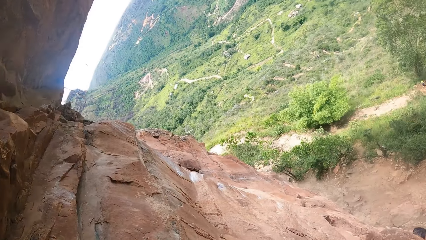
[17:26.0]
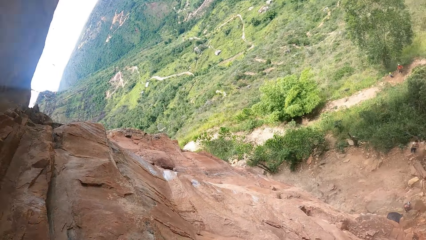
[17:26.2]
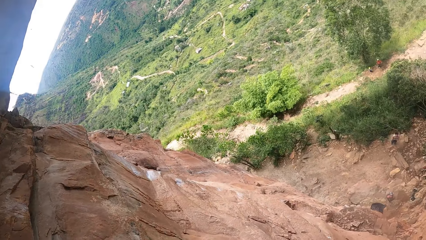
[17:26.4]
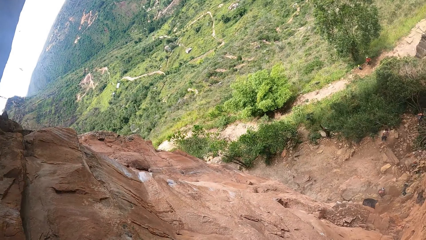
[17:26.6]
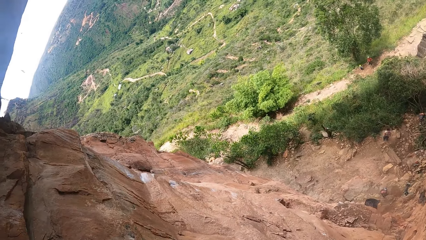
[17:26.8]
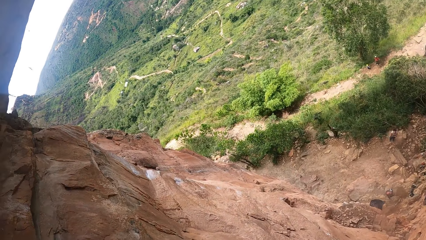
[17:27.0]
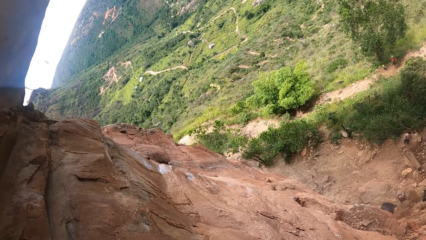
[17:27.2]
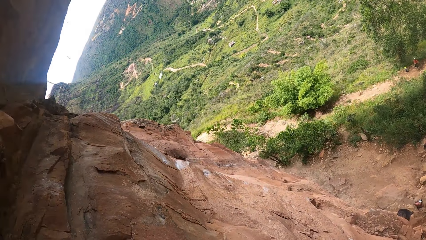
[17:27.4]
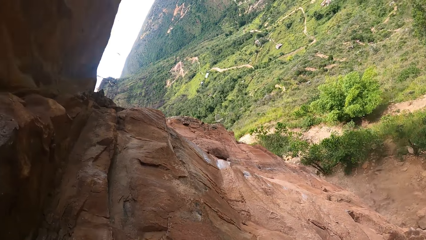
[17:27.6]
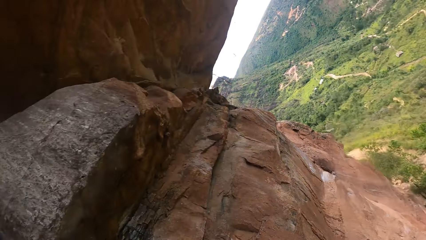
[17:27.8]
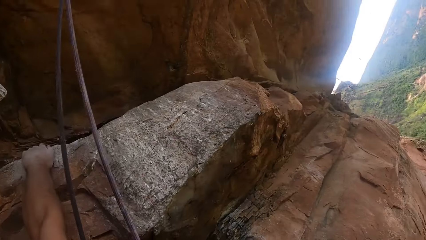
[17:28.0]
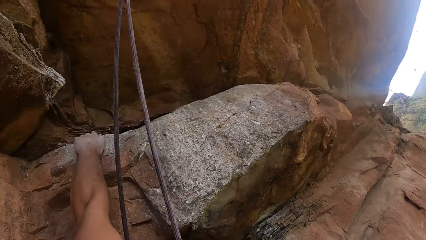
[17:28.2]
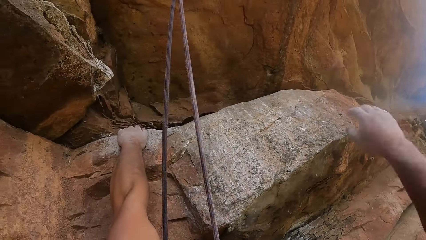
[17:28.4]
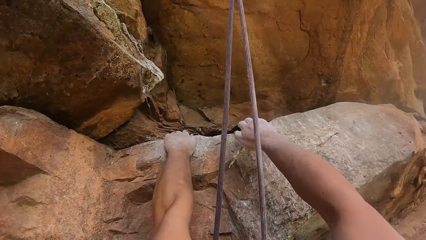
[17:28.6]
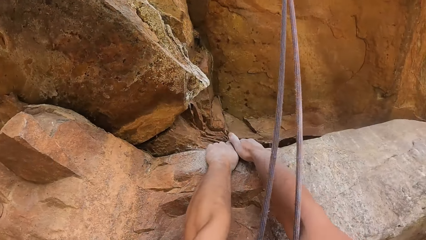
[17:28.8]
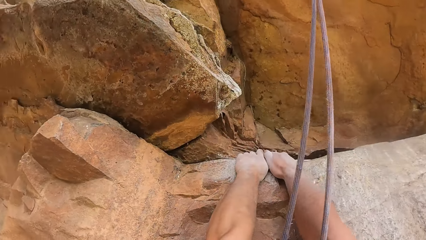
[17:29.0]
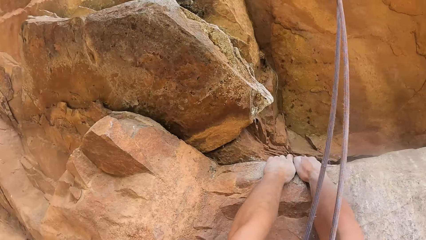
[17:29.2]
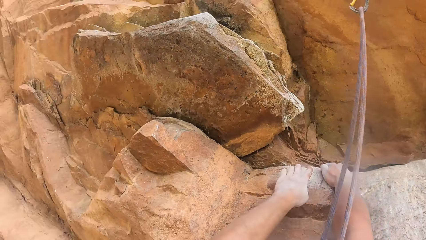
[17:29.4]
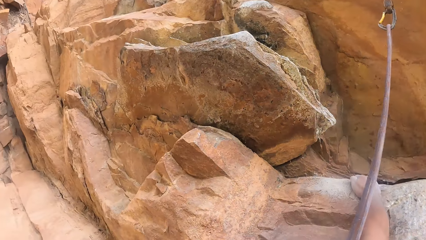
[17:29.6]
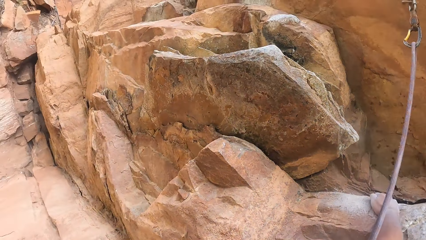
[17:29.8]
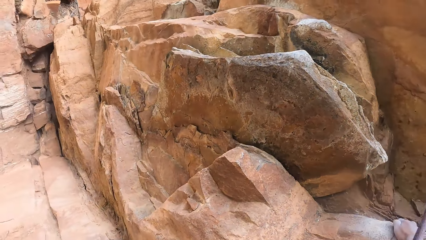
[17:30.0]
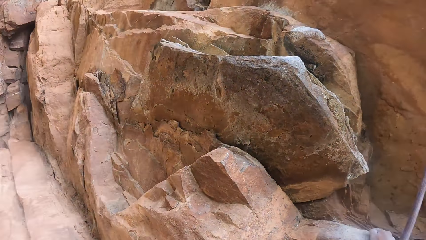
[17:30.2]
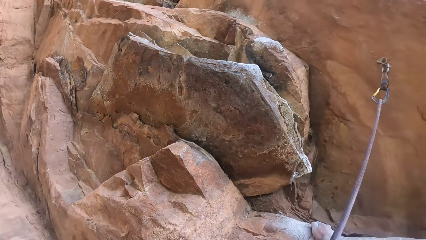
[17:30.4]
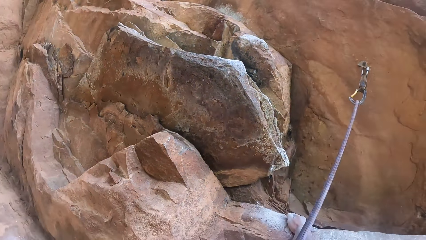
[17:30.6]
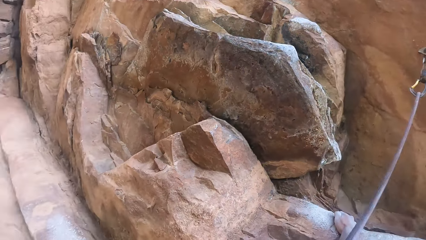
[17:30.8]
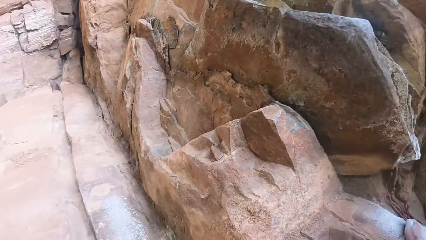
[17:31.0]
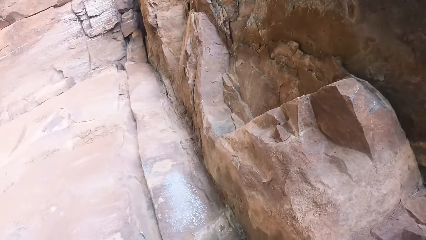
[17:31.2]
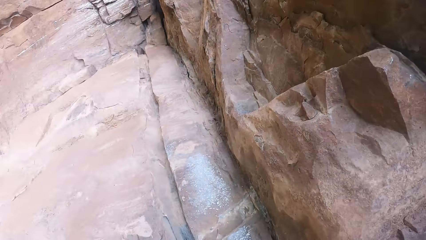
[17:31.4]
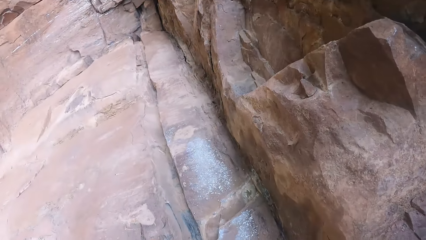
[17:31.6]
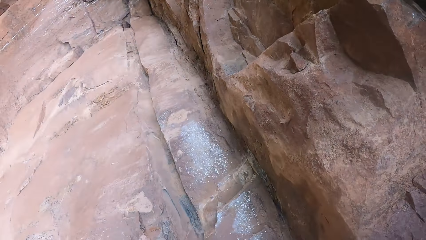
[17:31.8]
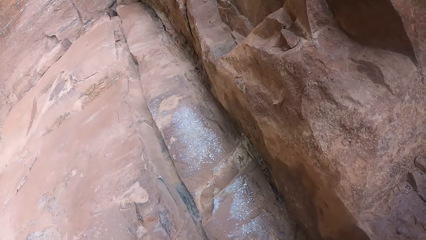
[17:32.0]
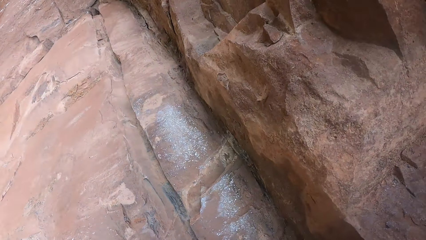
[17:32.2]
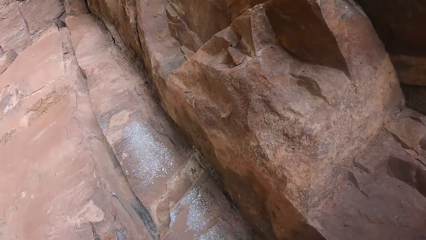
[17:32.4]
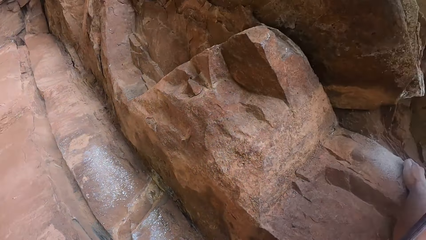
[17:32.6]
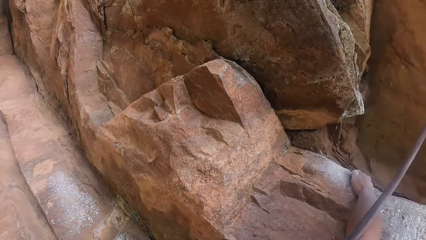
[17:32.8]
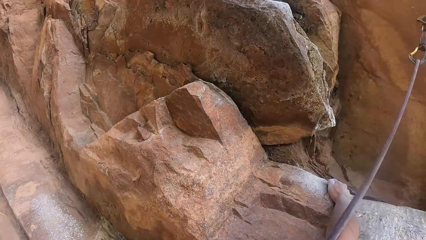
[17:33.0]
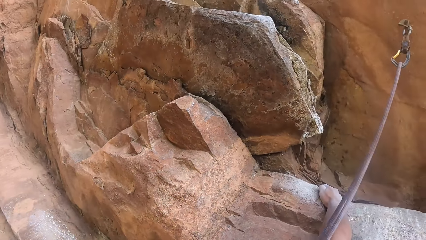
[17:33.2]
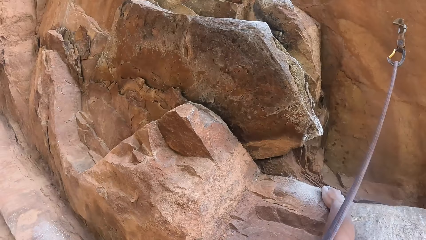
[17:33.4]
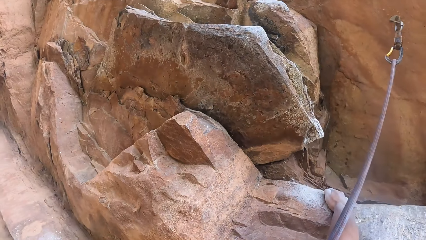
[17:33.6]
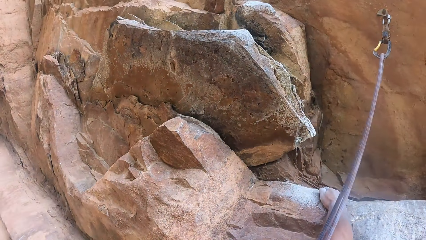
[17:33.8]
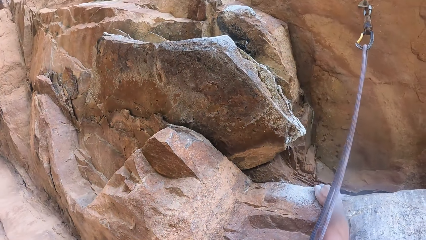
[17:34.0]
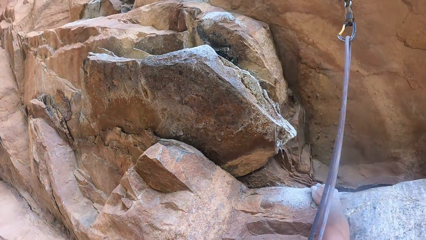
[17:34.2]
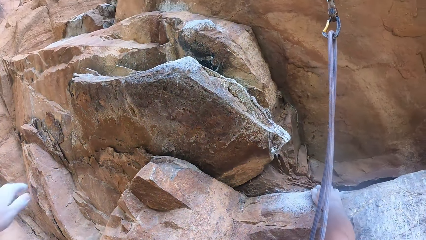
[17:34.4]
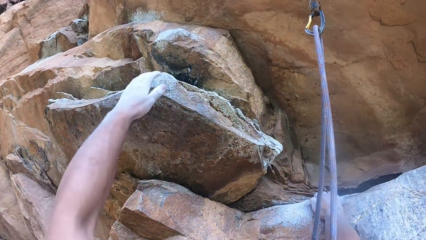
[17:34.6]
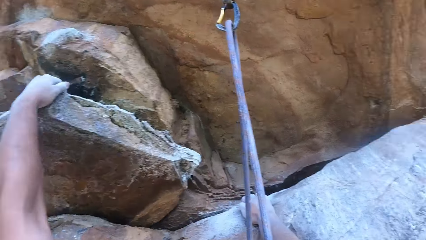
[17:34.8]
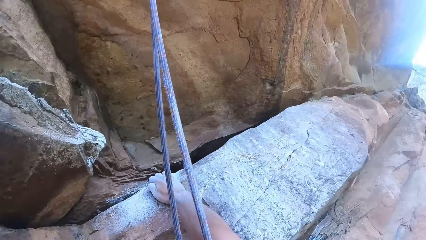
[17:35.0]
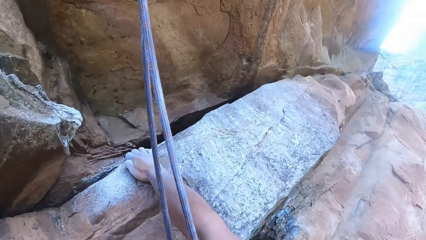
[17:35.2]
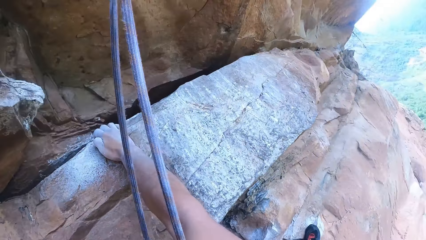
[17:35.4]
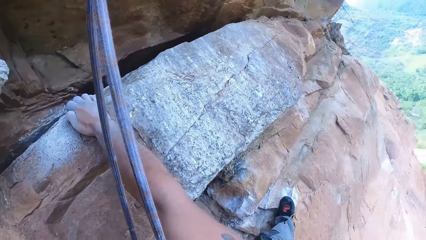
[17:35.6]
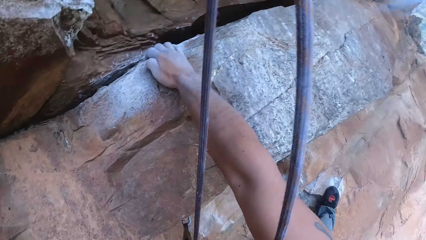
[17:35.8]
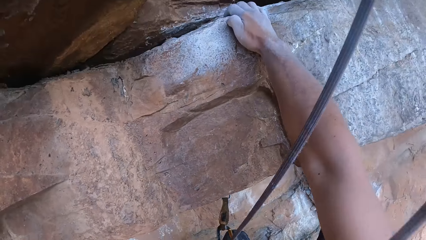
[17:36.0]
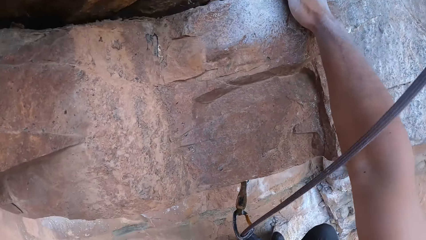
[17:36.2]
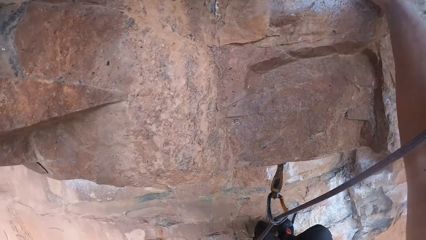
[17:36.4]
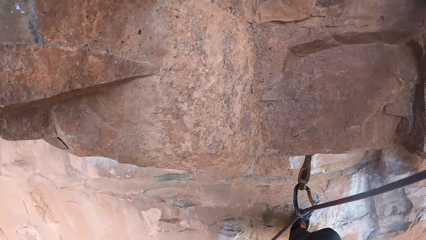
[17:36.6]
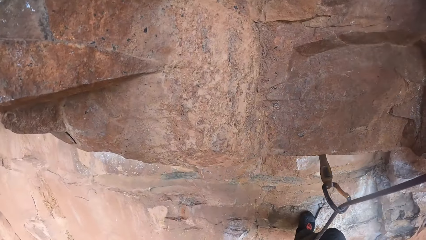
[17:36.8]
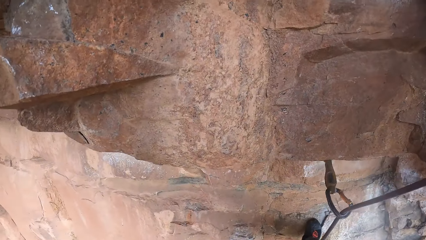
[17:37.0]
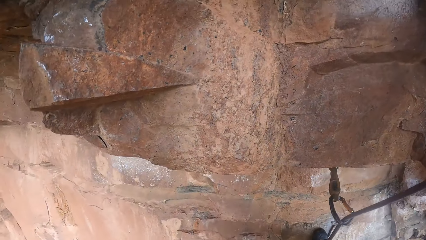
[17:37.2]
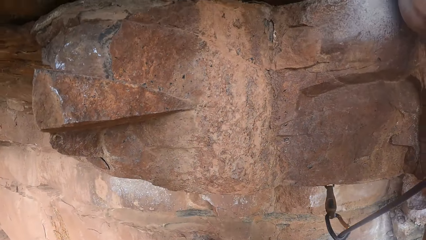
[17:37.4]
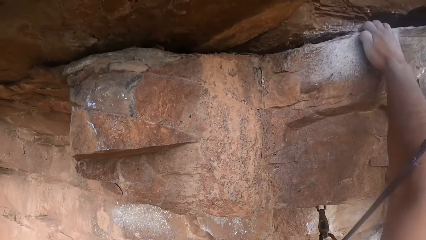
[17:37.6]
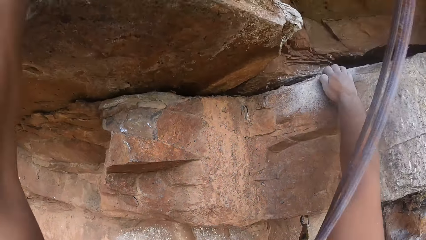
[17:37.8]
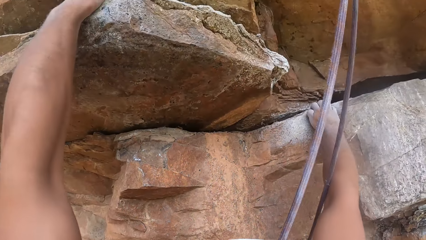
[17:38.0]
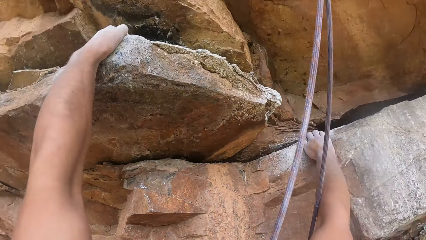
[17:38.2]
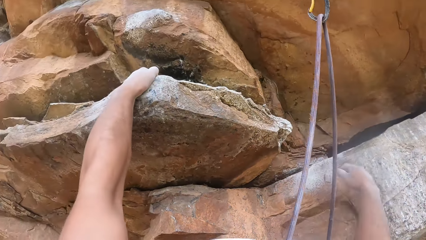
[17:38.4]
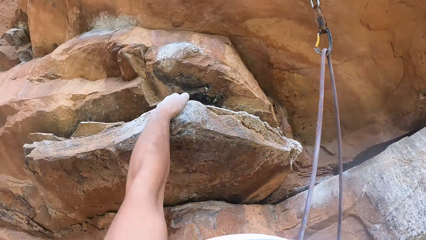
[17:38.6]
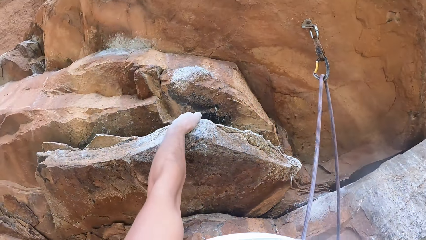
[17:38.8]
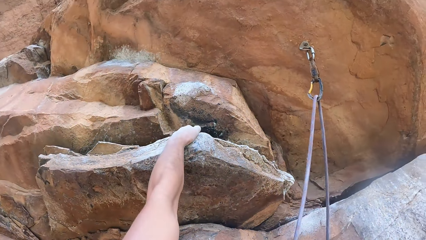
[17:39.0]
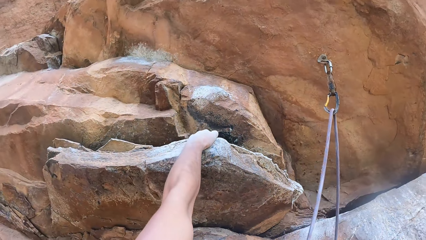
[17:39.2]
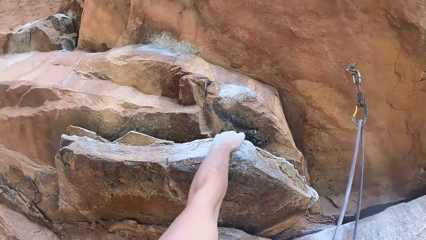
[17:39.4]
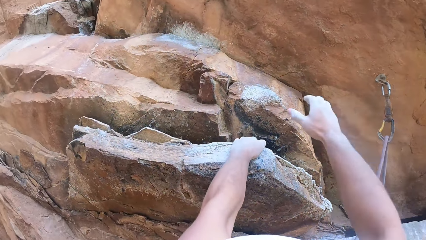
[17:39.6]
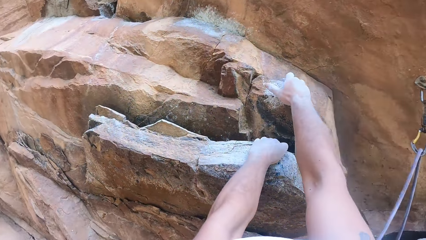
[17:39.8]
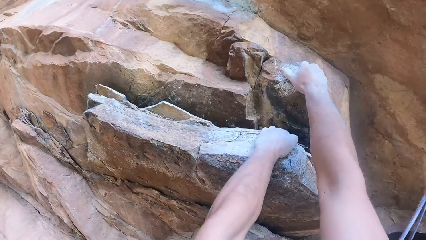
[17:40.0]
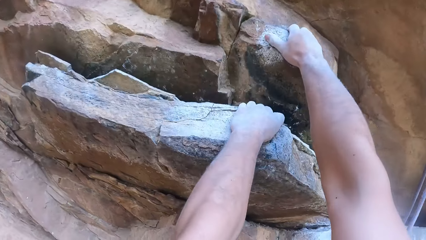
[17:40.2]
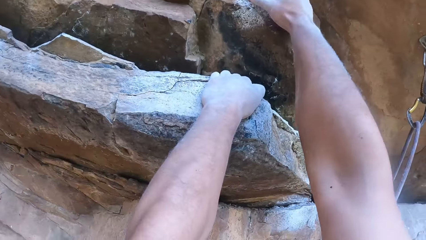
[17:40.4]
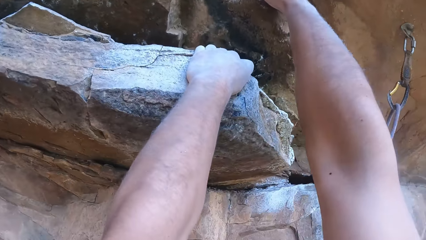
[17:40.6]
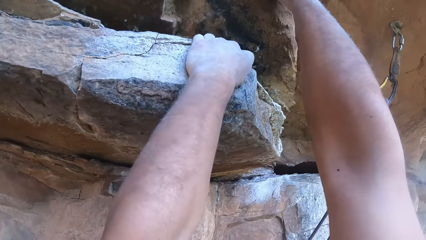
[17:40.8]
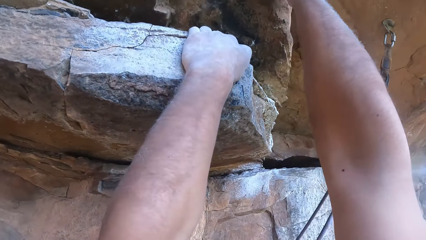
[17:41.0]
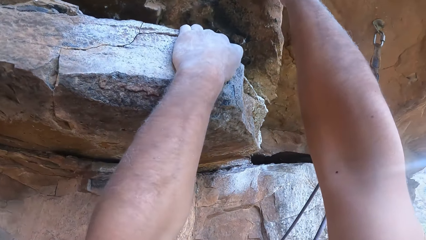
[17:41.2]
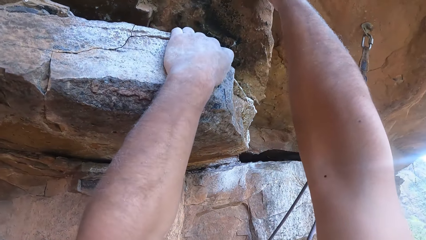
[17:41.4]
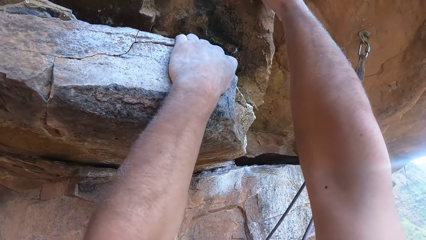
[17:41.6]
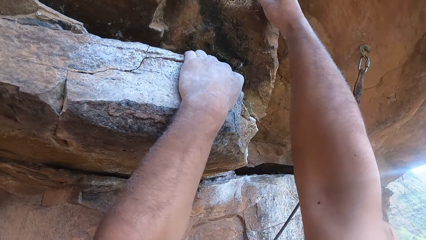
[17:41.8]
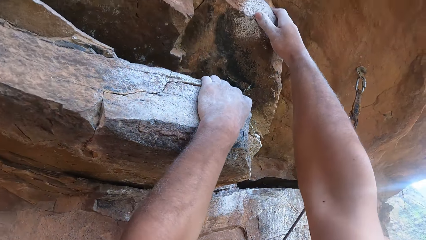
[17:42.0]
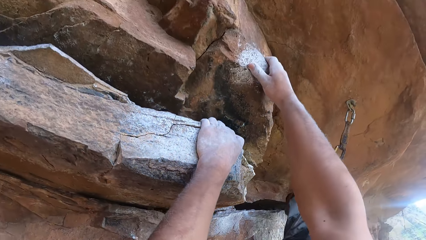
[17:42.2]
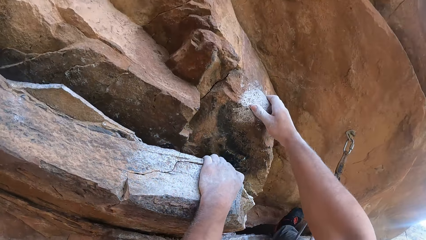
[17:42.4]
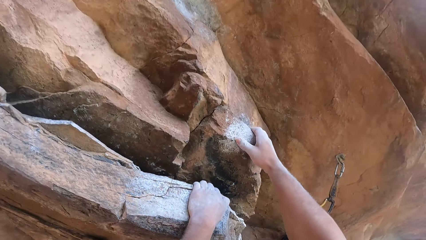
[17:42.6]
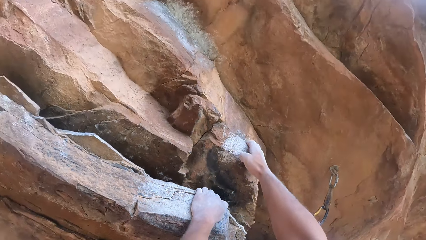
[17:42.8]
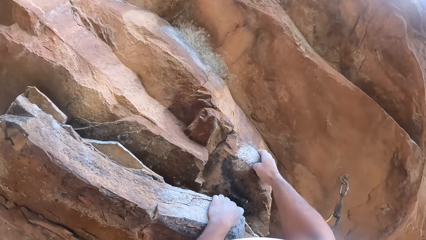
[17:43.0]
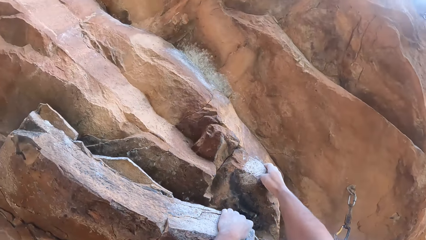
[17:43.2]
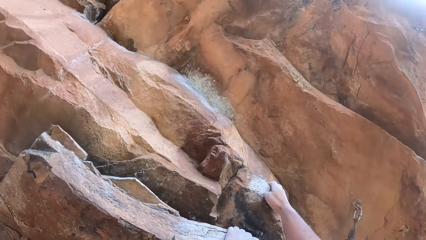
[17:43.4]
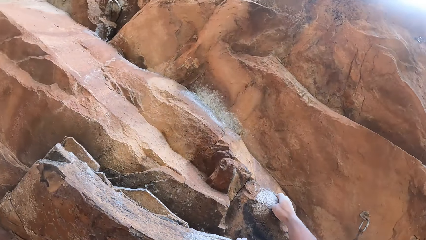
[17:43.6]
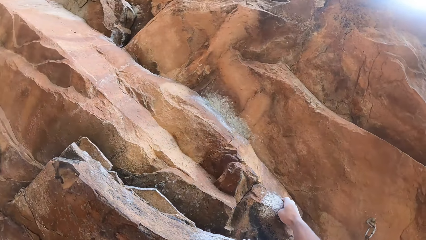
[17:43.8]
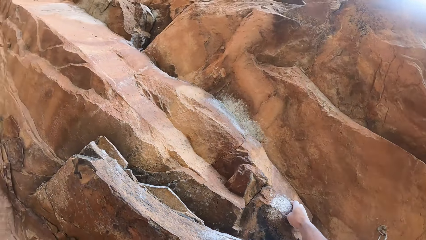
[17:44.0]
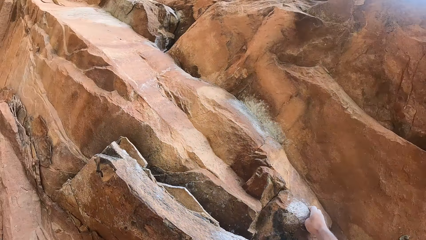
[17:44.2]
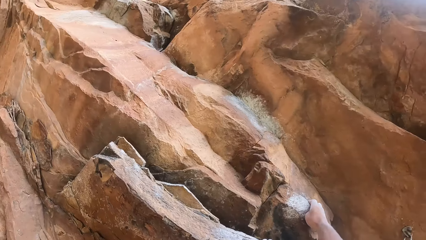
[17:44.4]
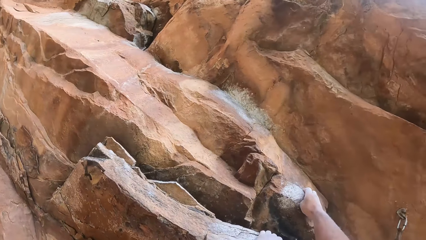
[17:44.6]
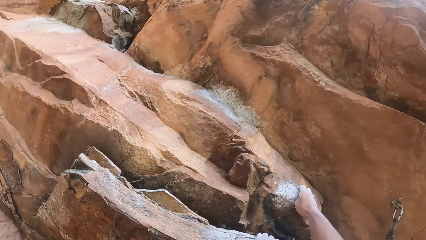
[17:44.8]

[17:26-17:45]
The camera wearer looks around the mountain. They hold the stone with the right hand. They look around the mountain, lower their hand, and climb on the mountain. They hold on the rock, lower their hand, hold on the rock, and ascend the rock.
